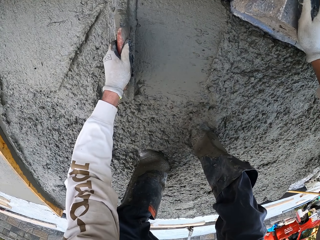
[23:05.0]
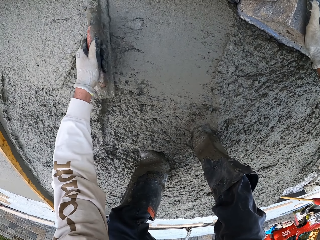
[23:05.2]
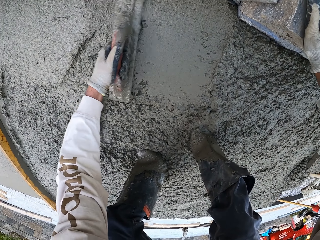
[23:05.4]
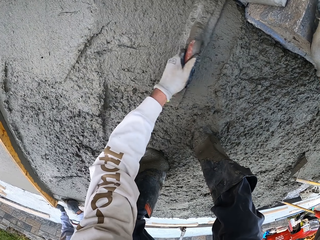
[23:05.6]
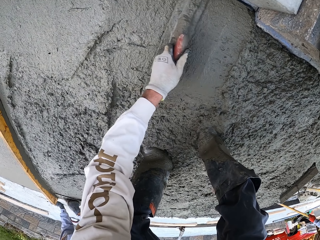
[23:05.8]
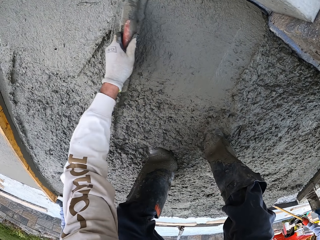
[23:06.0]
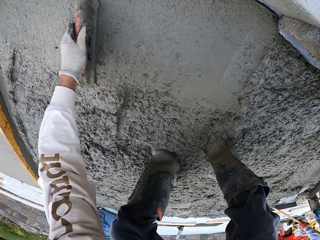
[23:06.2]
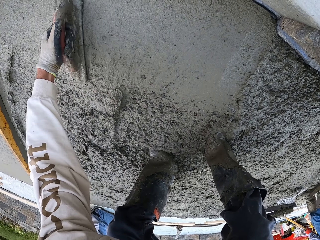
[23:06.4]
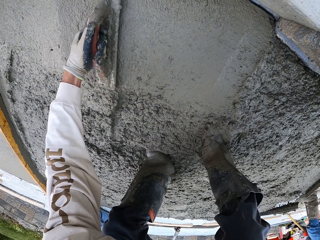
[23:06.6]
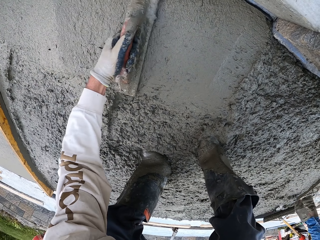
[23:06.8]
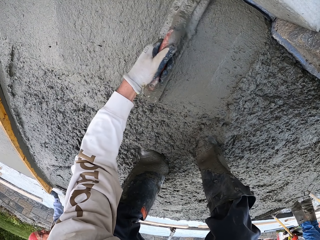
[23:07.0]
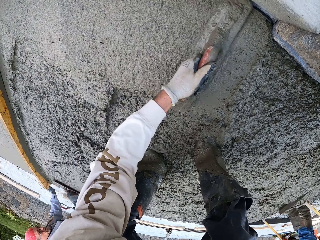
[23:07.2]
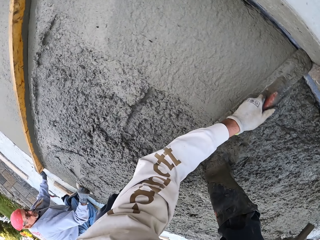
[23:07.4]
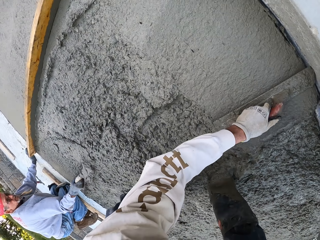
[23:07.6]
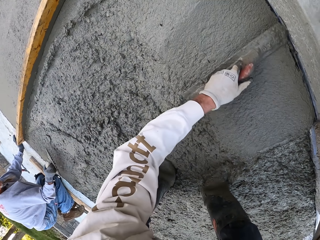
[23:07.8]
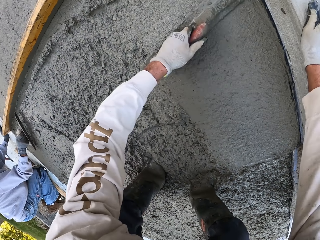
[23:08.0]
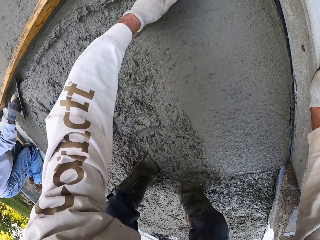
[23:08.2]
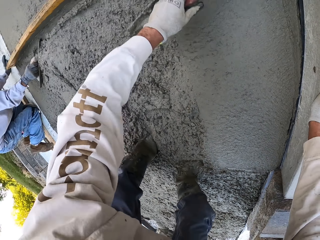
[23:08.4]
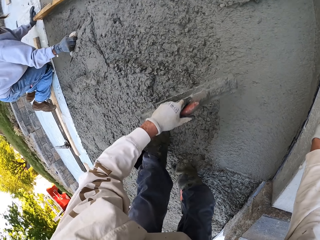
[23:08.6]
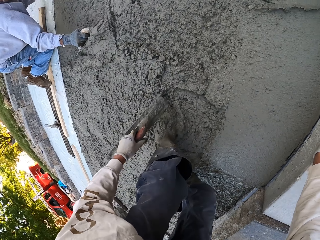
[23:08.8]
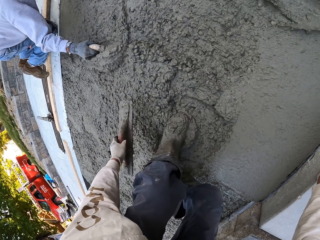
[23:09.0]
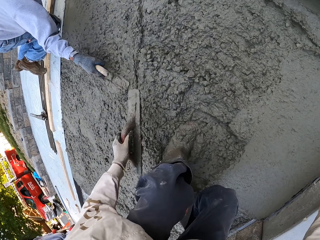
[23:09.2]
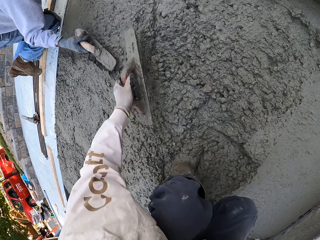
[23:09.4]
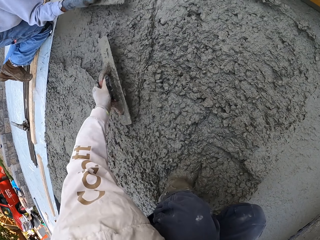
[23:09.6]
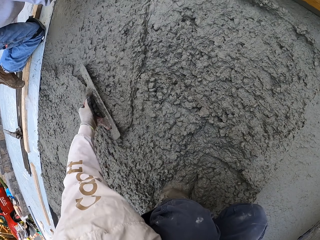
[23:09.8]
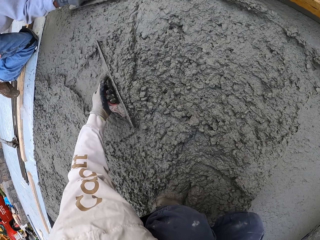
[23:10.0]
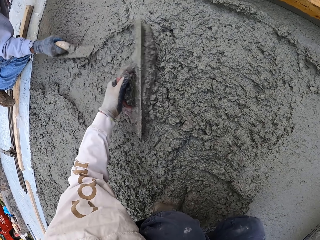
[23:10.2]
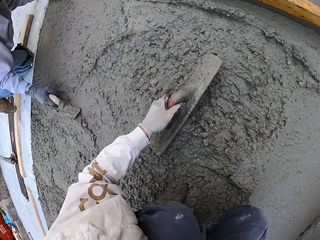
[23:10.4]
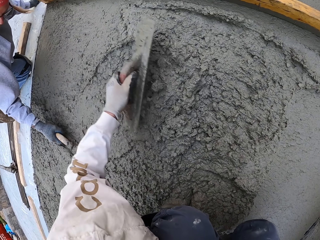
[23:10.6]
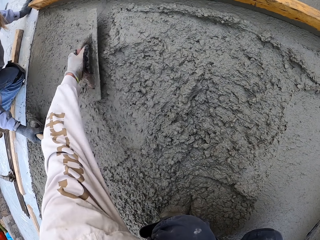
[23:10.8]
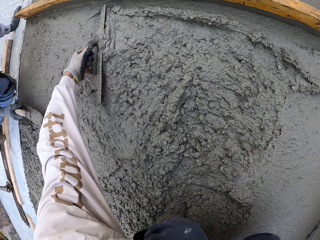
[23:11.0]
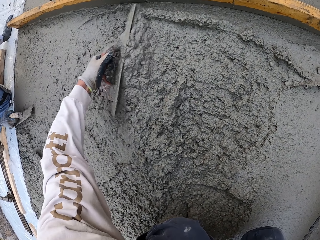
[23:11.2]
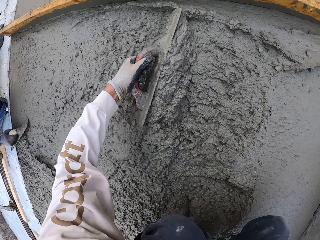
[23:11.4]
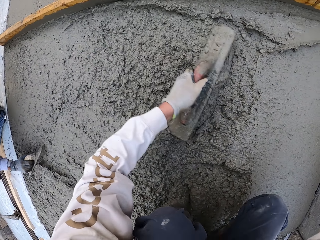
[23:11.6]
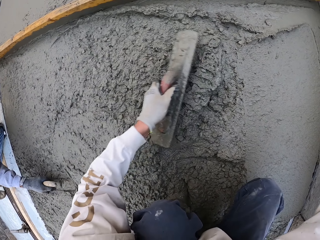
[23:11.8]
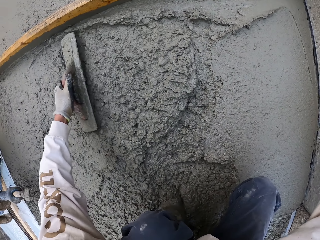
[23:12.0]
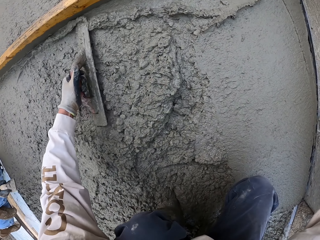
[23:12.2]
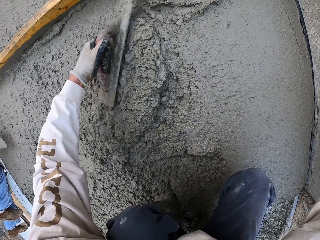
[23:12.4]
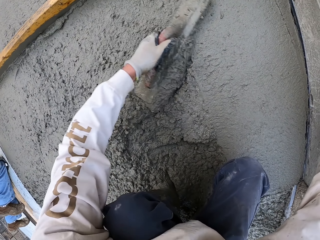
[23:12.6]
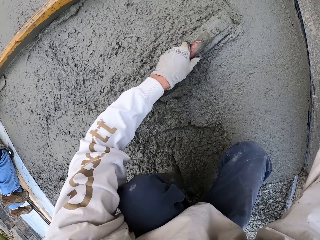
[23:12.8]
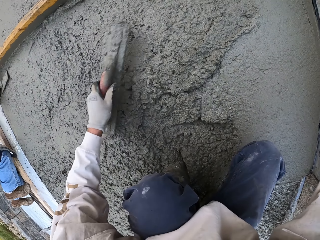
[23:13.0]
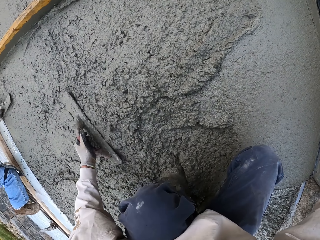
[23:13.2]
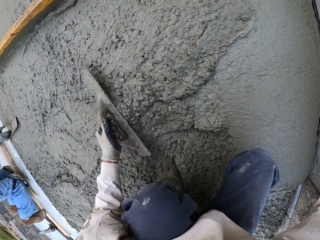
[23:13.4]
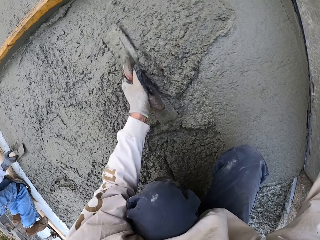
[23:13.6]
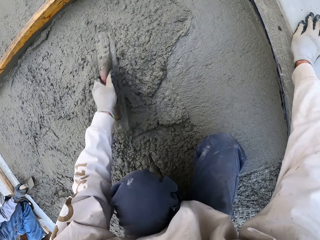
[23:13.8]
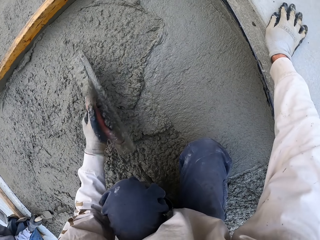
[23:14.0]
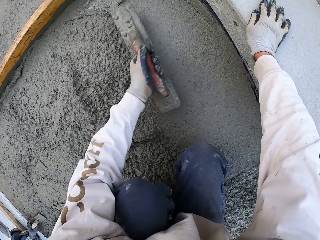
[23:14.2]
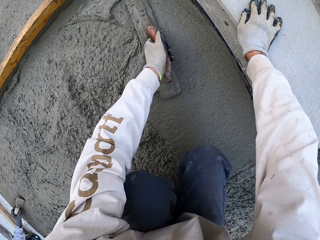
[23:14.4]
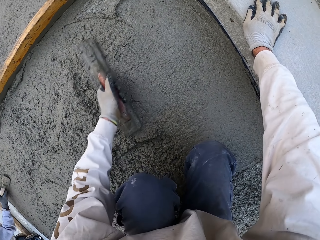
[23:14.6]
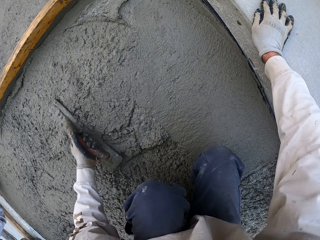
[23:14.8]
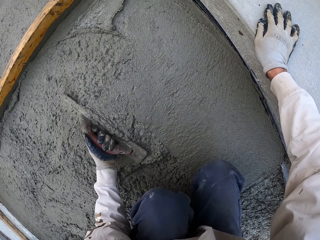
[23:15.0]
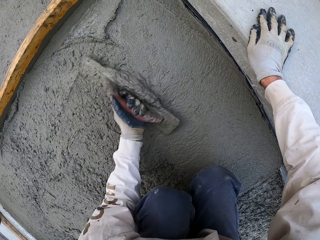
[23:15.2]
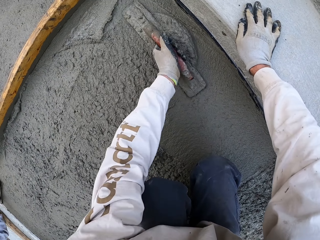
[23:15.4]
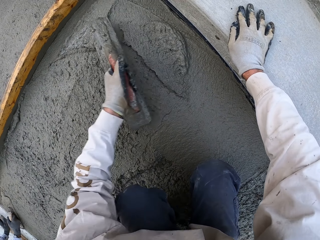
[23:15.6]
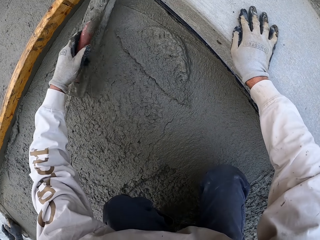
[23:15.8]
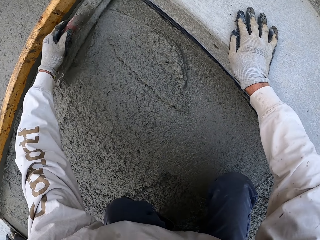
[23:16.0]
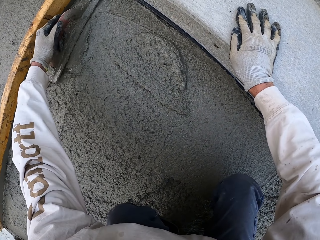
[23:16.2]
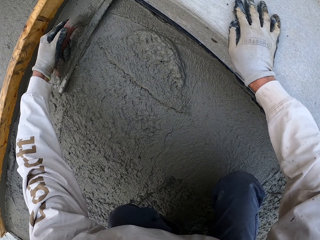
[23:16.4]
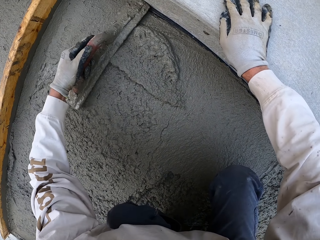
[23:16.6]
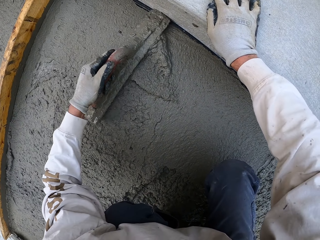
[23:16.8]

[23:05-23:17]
The camera wearer flattens the floor. A man flattens the floor.

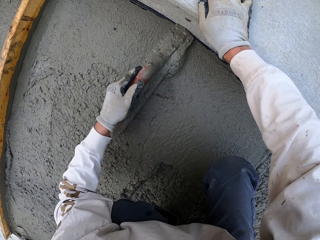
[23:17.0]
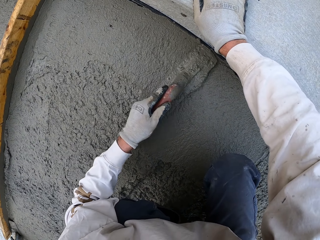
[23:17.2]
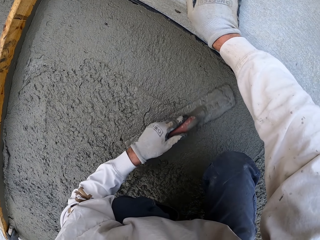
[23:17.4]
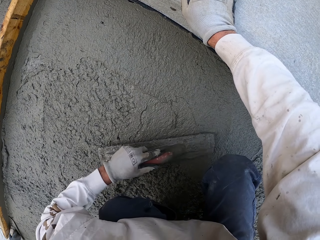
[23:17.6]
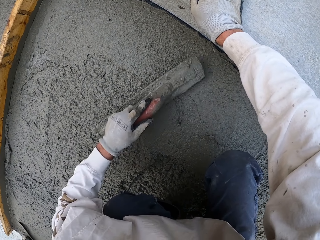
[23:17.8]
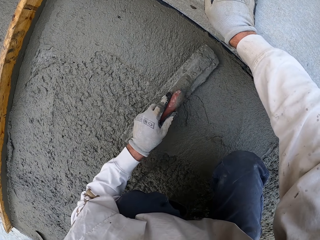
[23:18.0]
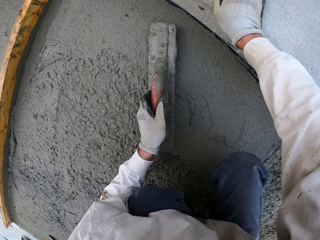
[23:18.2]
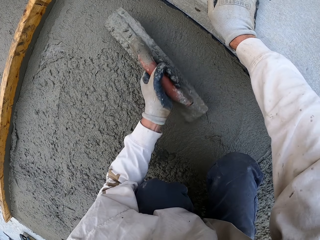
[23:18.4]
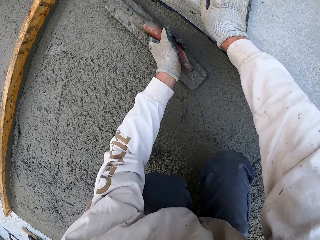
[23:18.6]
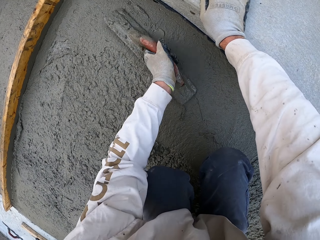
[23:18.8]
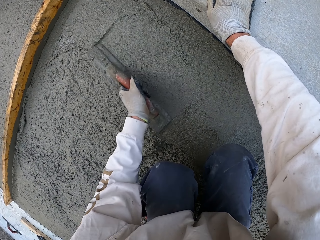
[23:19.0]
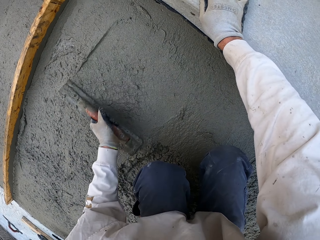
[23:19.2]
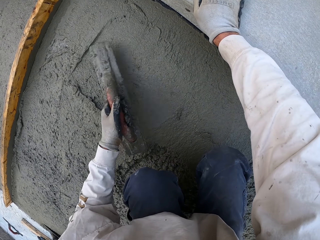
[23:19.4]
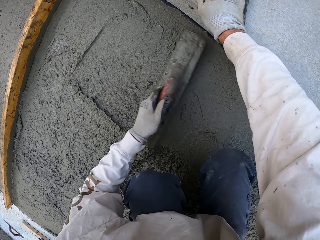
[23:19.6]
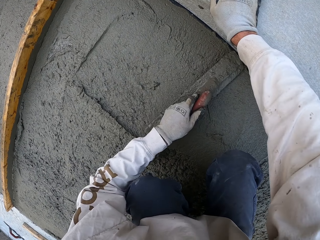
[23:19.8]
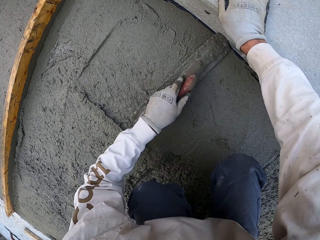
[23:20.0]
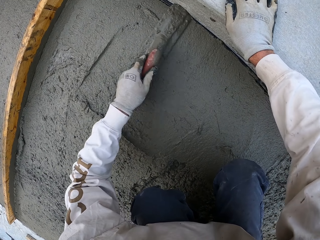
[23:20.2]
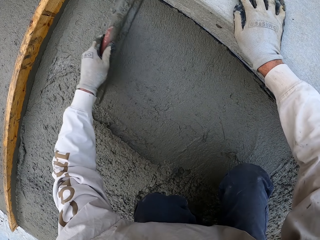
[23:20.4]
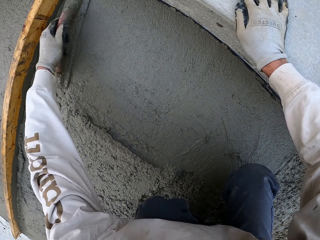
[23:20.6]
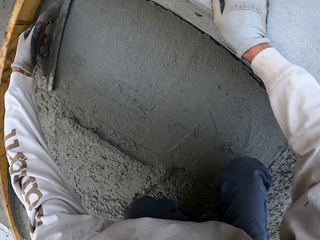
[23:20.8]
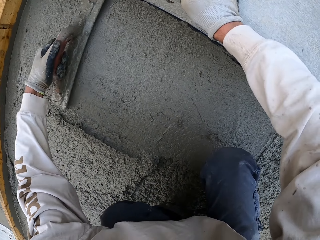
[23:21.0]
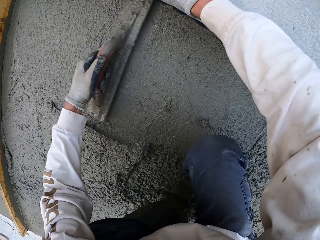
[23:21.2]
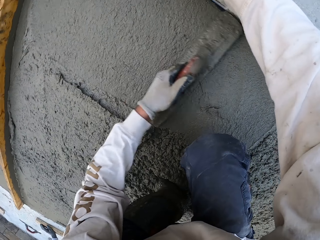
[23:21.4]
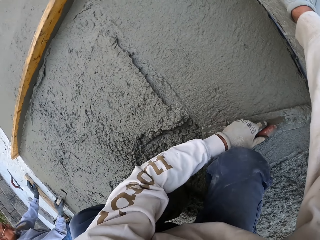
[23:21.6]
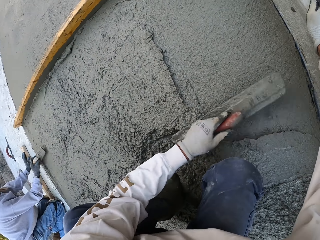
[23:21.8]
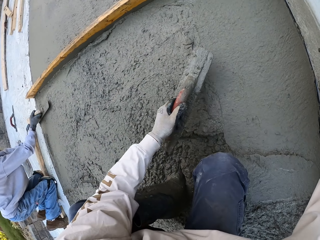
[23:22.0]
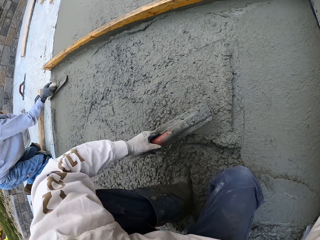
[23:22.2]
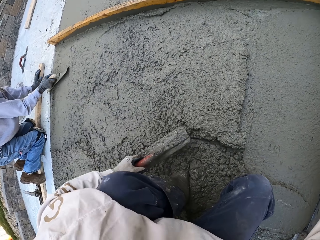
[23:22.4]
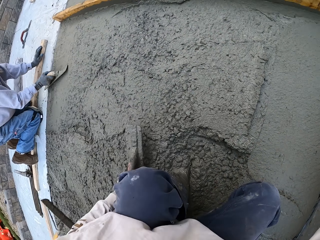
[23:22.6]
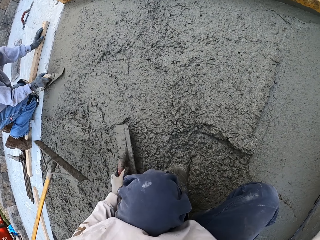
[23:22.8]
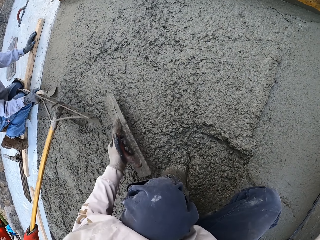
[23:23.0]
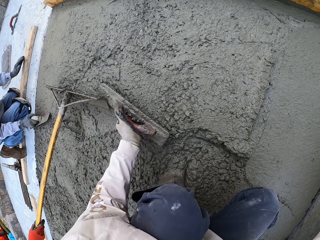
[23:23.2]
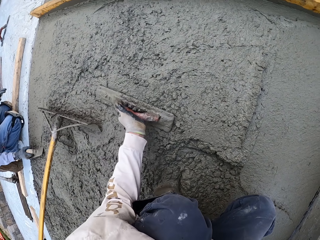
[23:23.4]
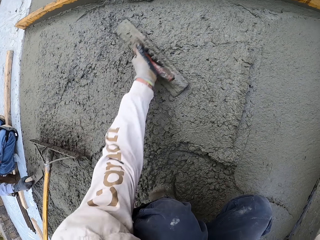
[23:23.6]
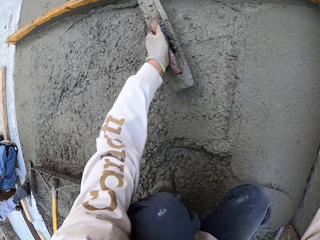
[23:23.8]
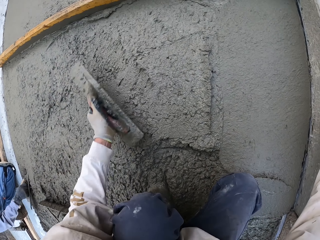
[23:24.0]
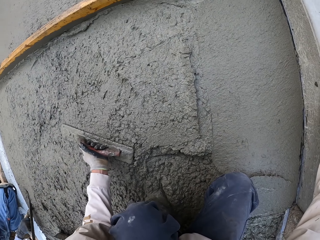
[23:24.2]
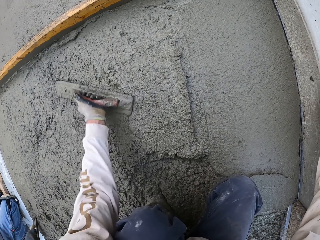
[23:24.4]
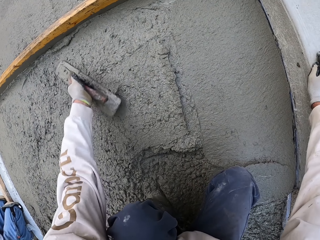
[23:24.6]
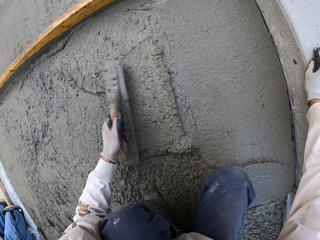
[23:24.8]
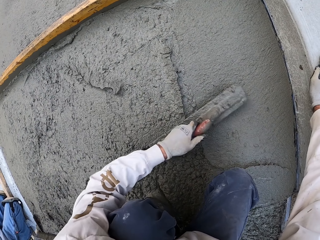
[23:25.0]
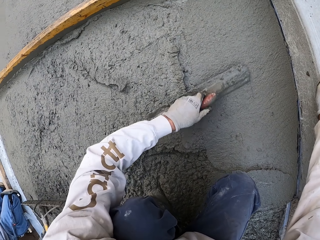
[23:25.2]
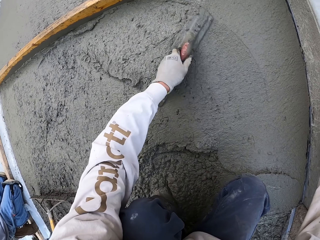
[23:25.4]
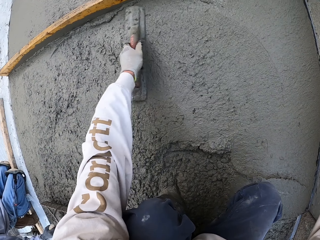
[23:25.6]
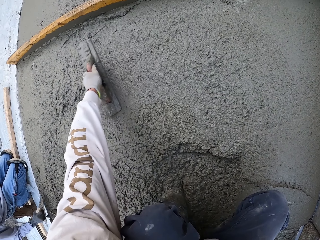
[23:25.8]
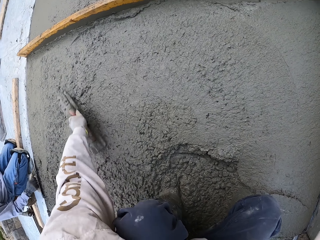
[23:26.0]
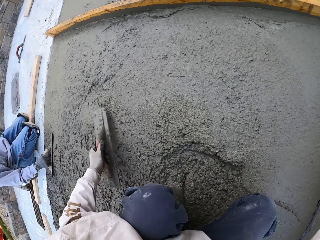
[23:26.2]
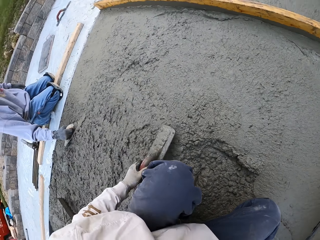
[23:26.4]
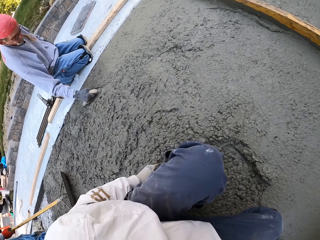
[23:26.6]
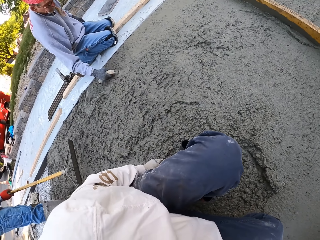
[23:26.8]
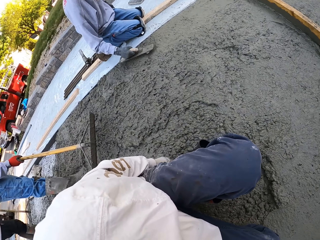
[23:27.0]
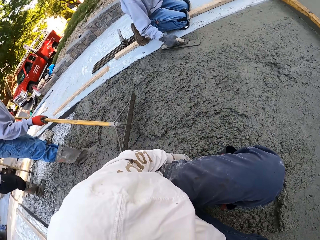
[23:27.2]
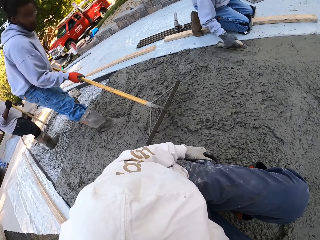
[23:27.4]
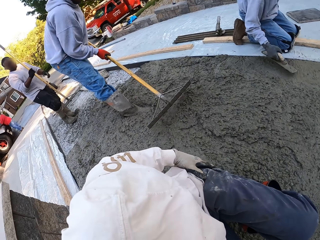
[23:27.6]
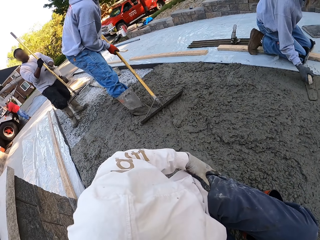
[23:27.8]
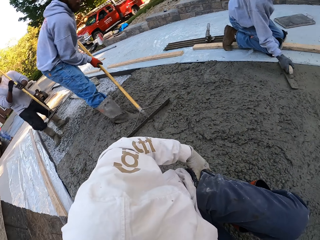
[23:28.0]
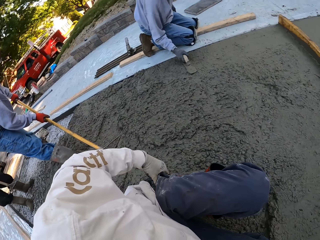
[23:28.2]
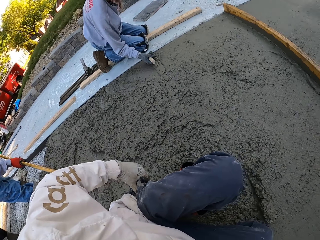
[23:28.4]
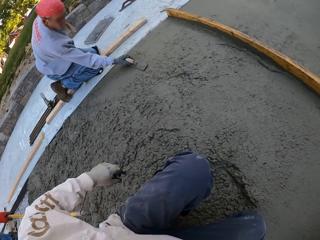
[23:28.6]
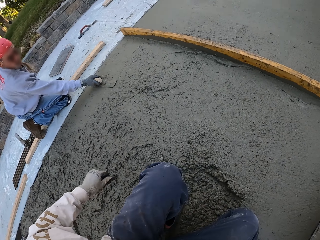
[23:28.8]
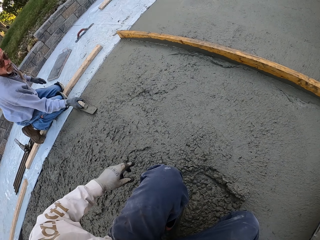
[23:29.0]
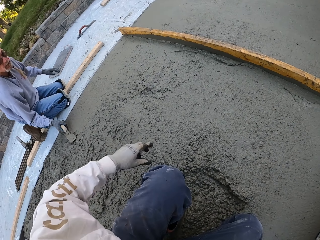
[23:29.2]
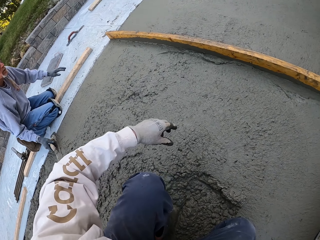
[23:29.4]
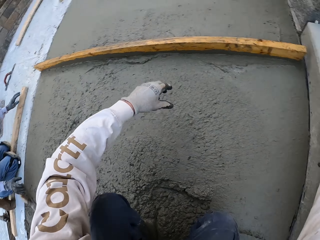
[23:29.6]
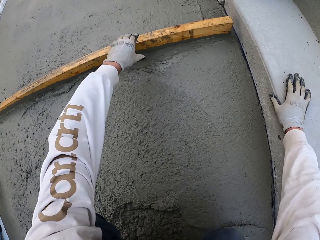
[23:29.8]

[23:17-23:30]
The camera wearer looks around. They flatten the floor. A man flattens the floor. Another man flattens the floor with the magnesium bull float. The camera wearer rotates the camera. They look around. The first man flattens the floor. The other man flattens the floor with the magnesium bull float. A third man holds the magnesium bull float.
